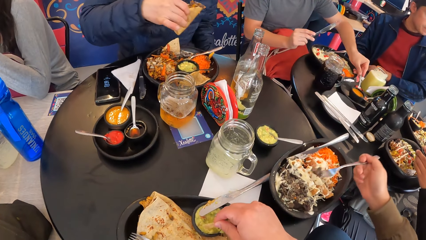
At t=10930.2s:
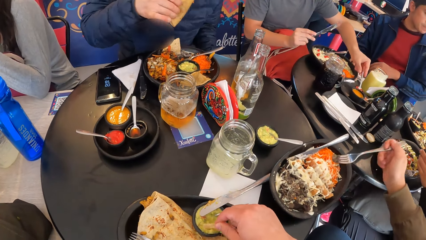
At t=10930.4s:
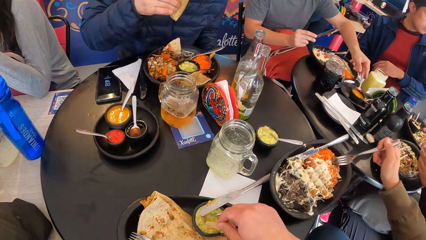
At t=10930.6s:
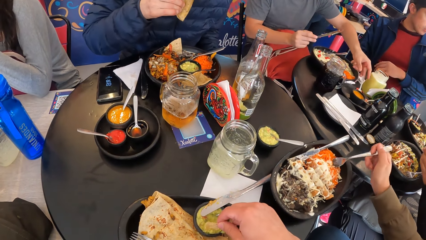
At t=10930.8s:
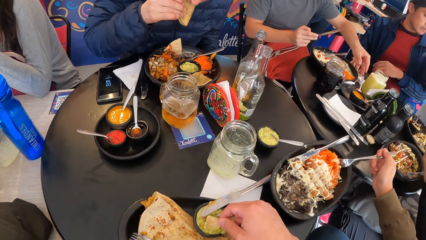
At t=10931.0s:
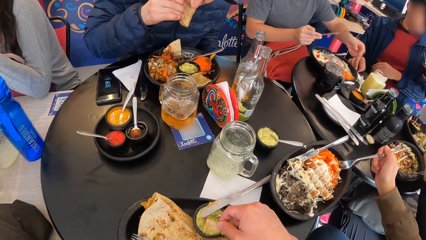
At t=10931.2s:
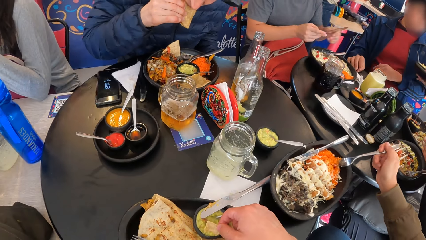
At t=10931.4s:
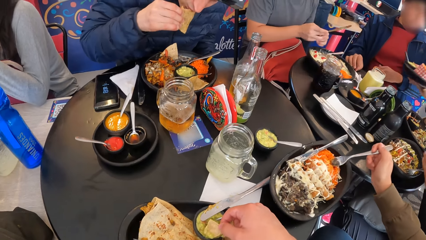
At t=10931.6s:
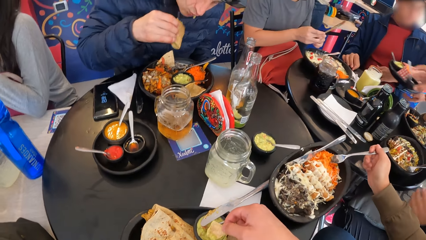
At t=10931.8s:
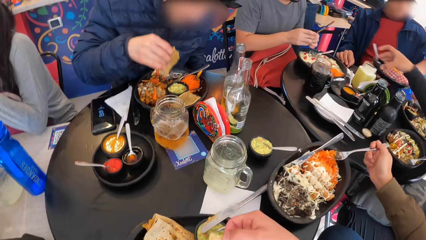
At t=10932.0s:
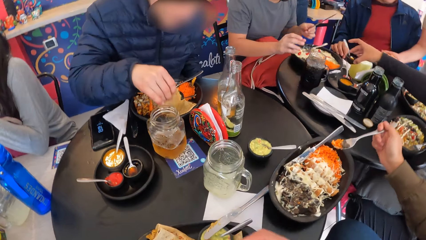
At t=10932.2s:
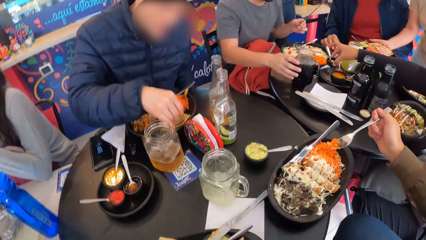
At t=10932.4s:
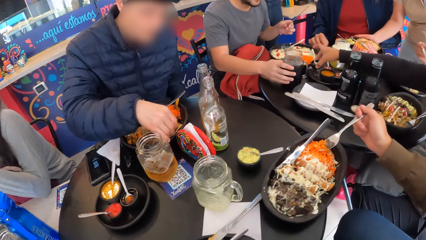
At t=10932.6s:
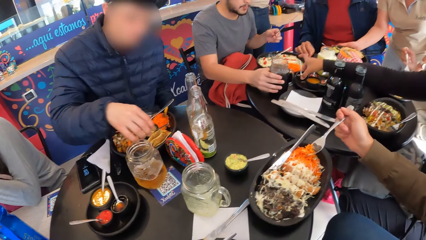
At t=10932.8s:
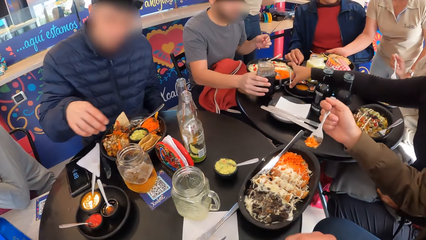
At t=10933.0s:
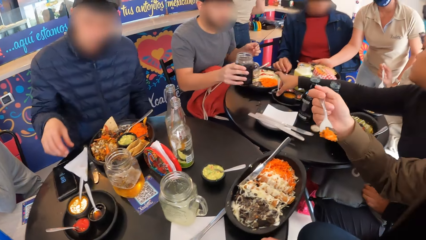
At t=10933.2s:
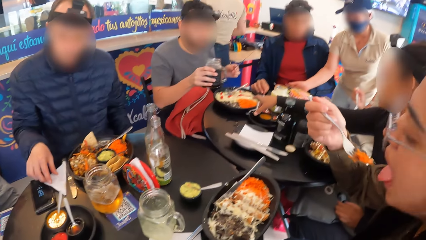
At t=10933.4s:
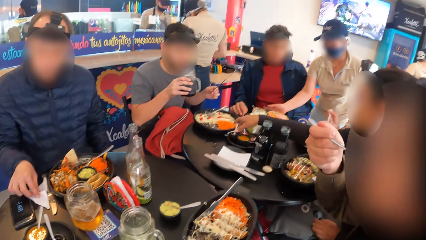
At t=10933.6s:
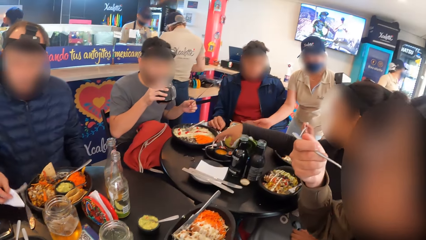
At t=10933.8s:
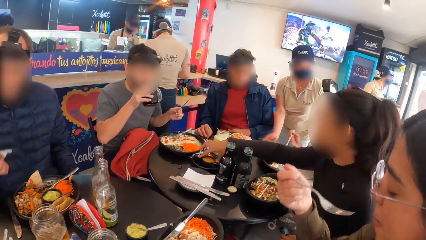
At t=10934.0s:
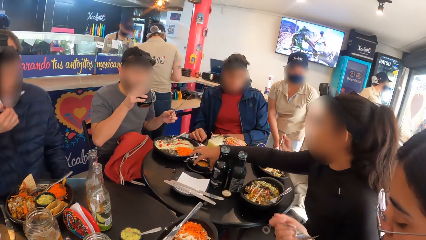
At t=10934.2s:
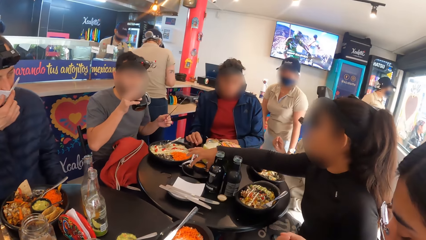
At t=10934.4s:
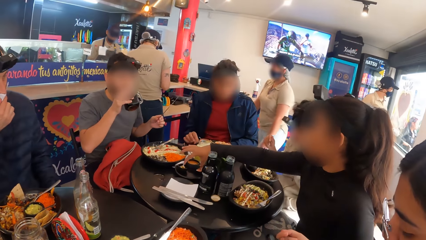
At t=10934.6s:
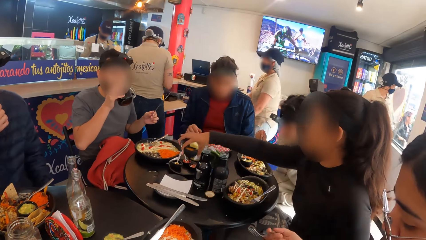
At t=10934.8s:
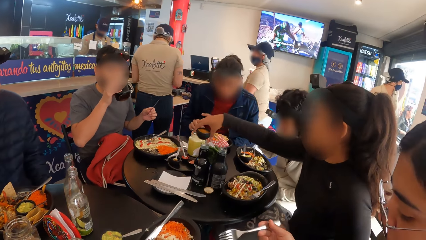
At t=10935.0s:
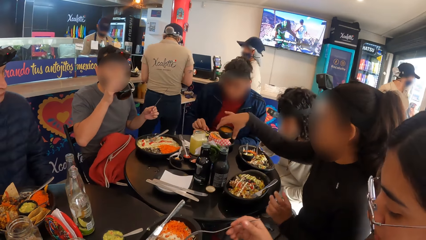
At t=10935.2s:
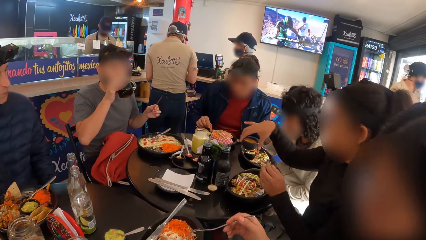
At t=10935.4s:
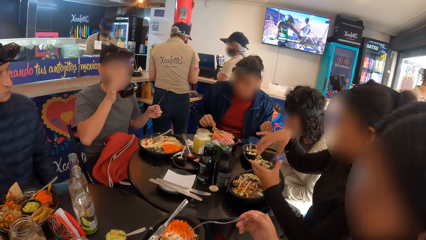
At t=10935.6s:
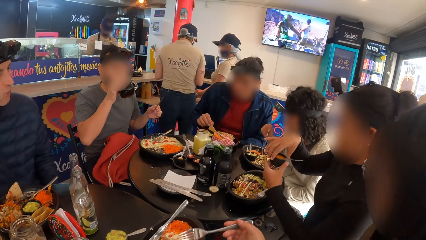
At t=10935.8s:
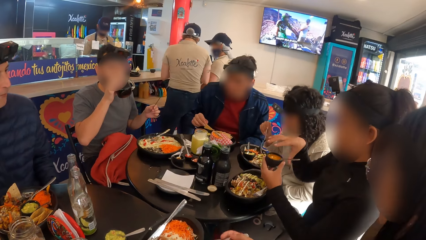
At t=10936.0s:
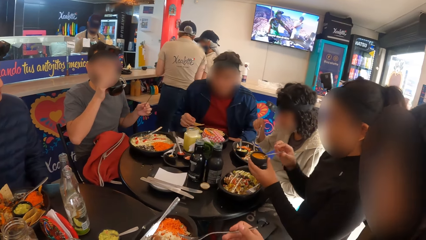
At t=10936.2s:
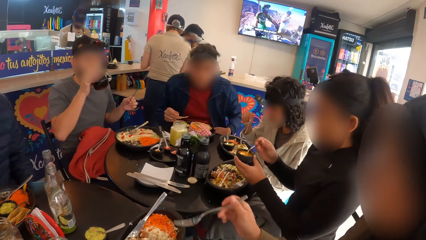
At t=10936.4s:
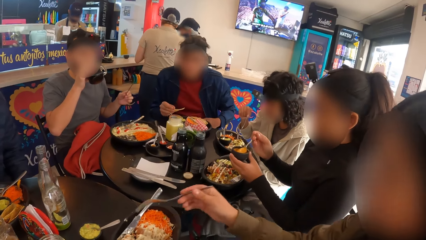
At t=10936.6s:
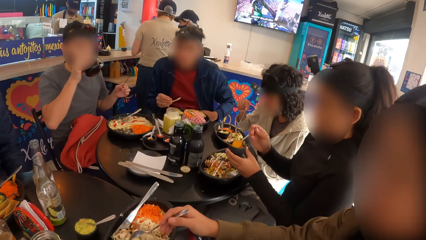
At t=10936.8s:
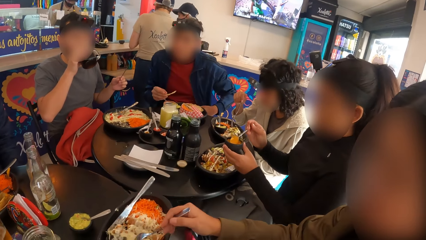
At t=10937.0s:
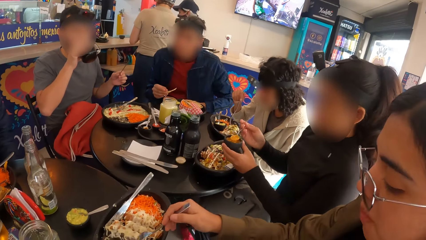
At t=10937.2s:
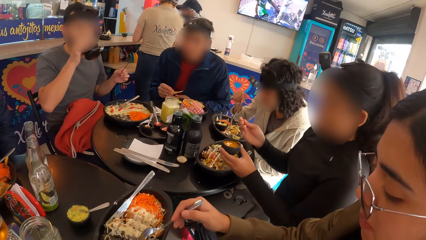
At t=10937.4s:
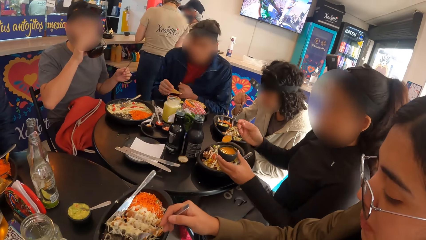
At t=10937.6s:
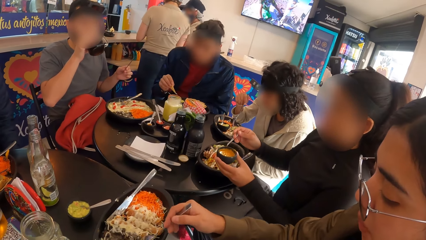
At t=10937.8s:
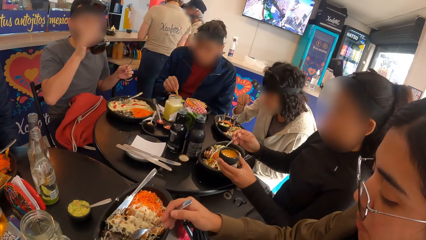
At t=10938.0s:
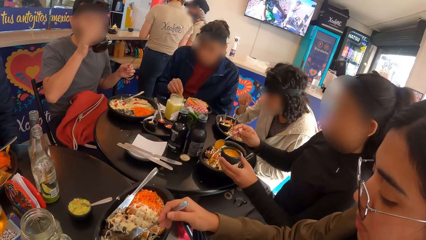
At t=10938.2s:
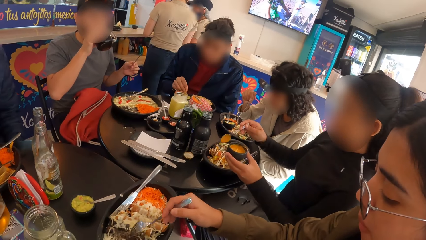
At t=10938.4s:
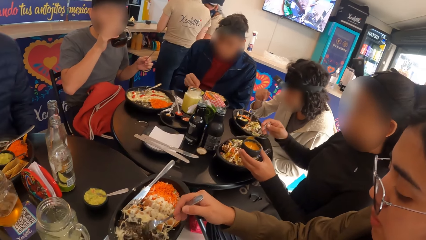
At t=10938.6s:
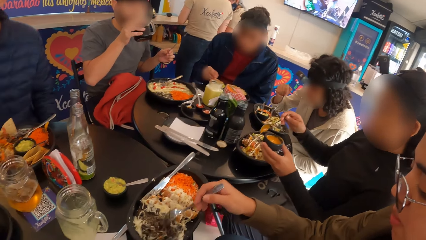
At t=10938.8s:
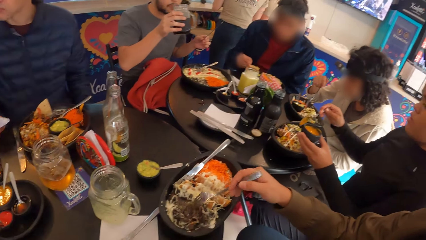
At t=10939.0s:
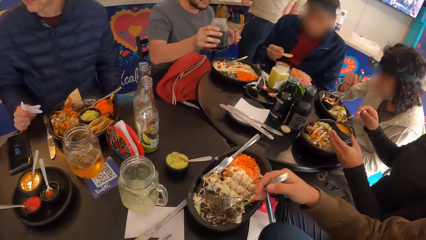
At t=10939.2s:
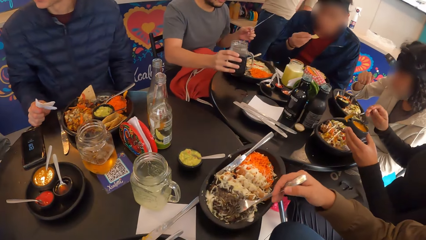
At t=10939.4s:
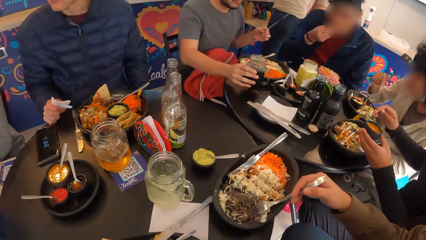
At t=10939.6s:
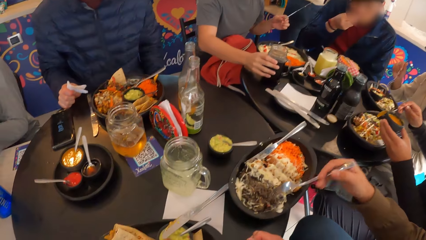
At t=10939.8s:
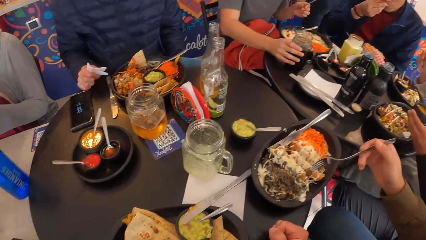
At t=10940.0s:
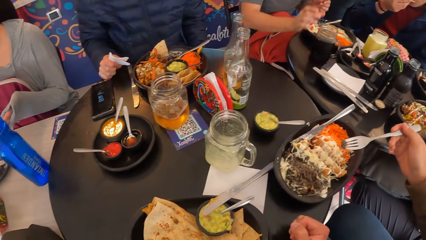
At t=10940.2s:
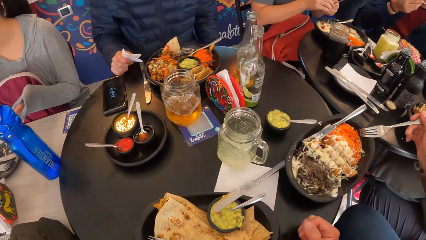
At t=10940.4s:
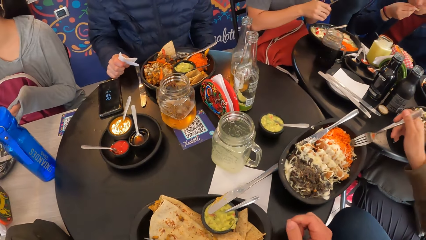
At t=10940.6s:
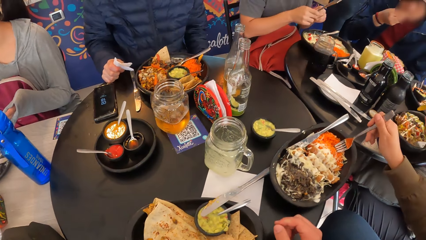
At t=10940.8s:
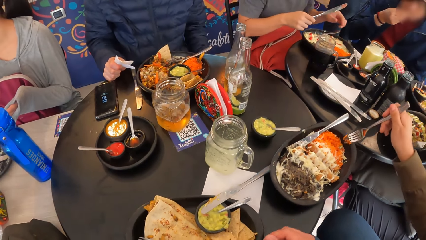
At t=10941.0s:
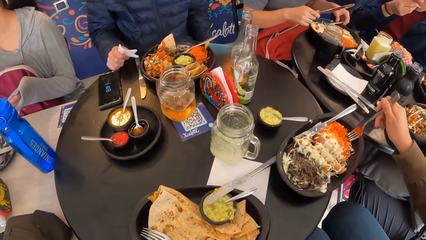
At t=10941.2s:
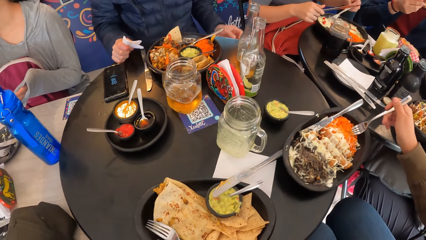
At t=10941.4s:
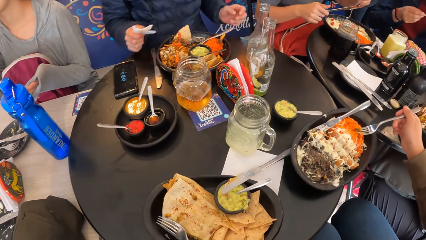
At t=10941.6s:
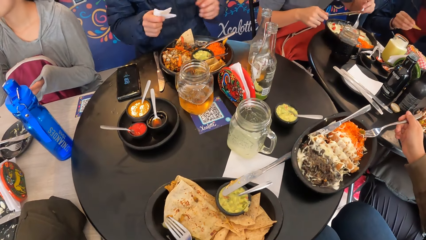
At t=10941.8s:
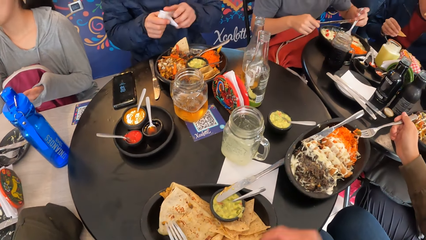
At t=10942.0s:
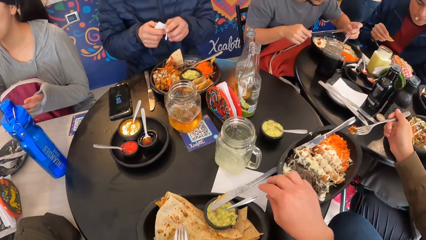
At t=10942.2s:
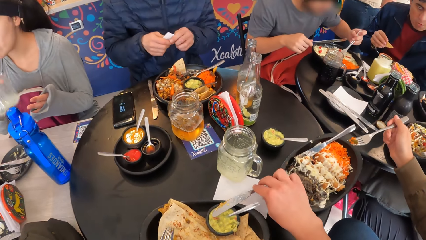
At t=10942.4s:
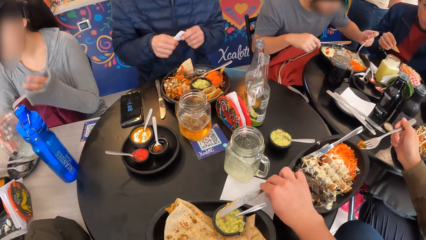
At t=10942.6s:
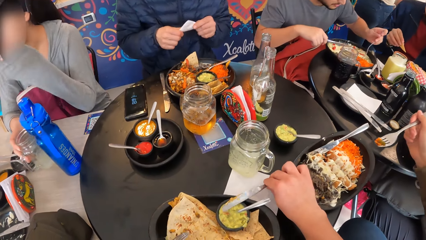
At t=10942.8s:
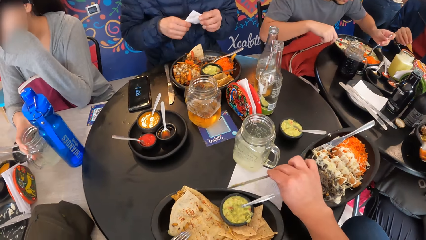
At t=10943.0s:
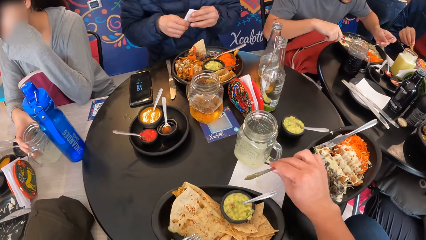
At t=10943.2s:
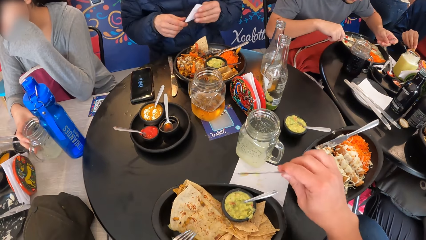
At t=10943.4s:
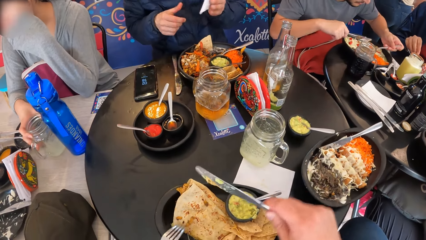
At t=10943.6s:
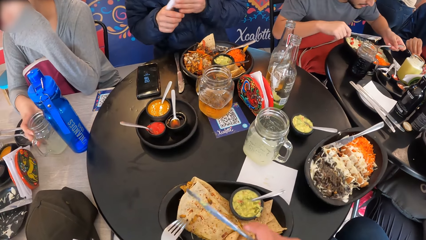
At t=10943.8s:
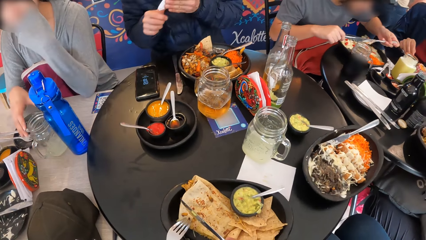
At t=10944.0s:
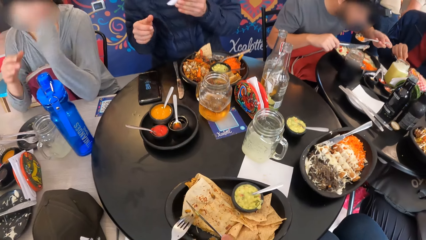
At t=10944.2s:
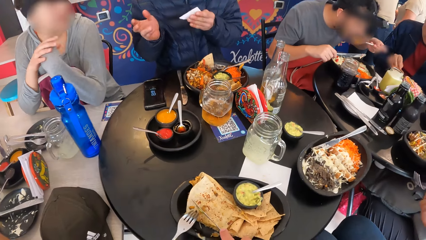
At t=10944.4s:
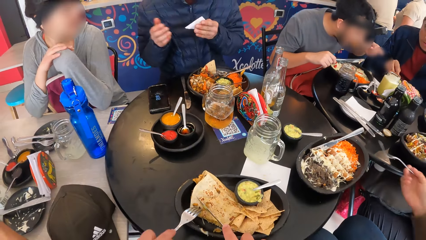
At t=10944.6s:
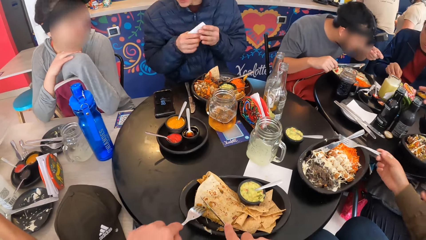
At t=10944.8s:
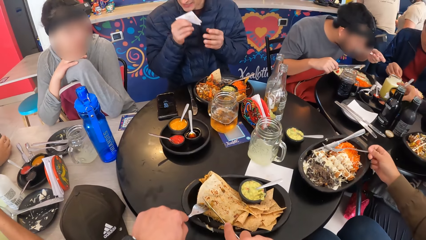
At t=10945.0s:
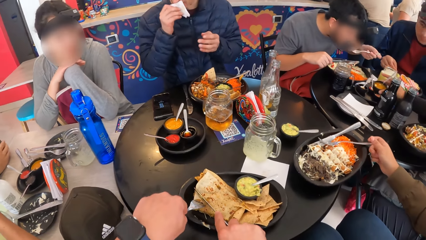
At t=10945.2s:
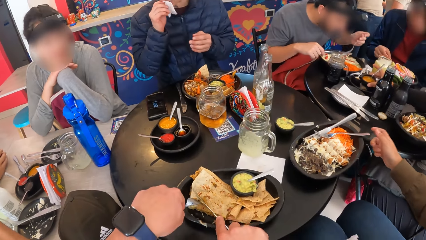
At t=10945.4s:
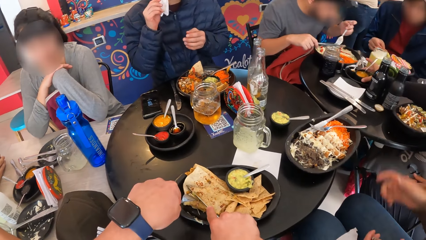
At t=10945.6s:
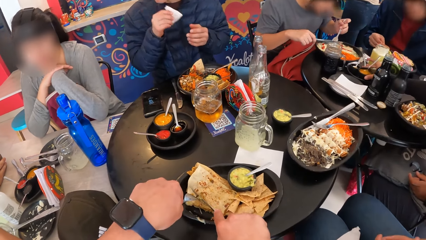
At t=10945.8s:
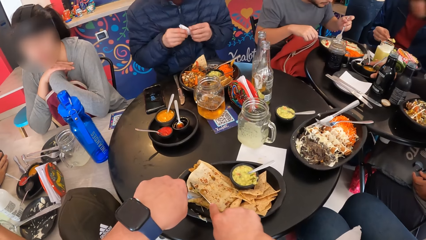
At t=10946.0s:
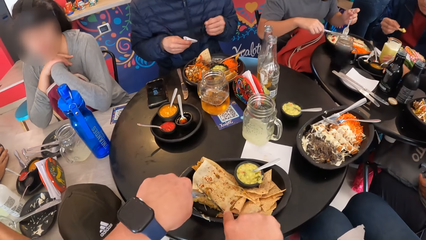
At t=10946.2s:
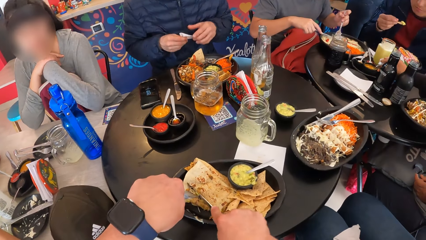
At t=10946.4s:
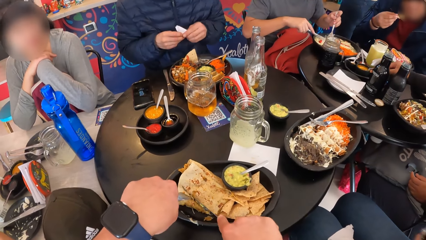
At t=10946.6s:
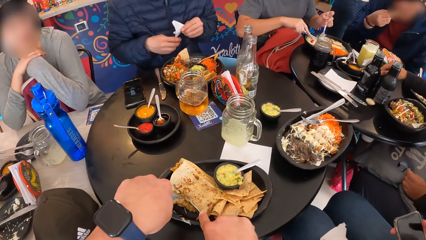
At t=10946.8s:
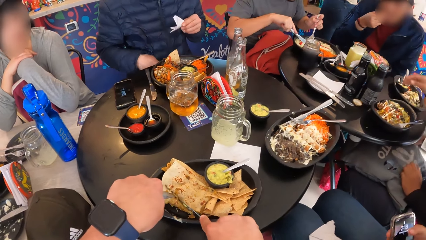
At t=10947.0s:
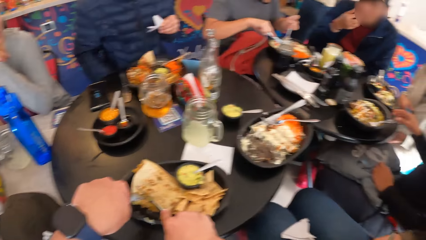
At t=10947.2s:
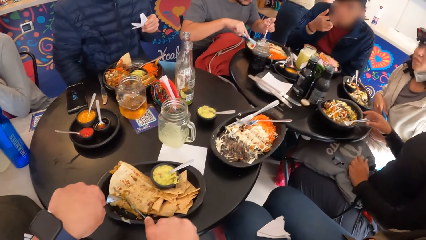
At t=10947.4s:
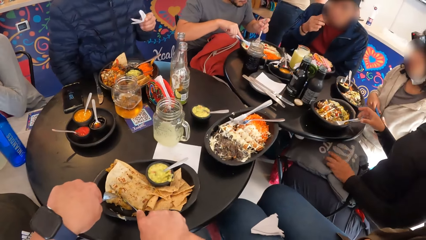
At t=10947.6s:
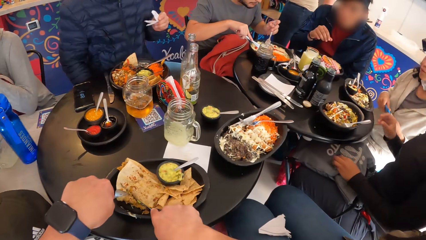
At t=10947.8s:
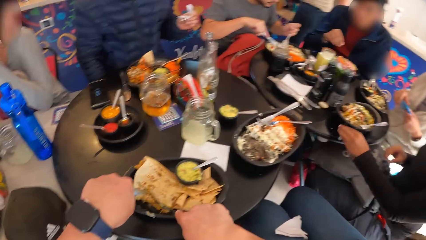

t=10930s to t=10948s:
A man drops the spoon in his left hand in the ketchup container on the plate on the table and passes the knife from his right hand to his left hand. A woman drops a container of cream in her right hand on the table. The man picks up a glass mug of drink from the table with his right hand and drinks from the glass mug of drink in his right hand. The woman picks up the container of cream from the table with her right hand. Another man picks up a snack from a plate of meal on the table with his right hand. The woman passes the container of cream from her right hand to her left hand, holds the spoon in the container of cream in her left hand with her right hand, and scoops cream from the container of cream in her left hand with the spoon in her right hand. The first man drops the glass mug of drink in his right hand on the table, passes the knife from his left hand to his right hand, eats from the plate of meal on the table with the cutleries in his hands, and eats from the plate of meal with the cutleries in his hands. A third man passes a tissue paper from his right hand to his left hand. The camera wearer picks up the knife. Another woman drops the glass mug of drink on the table with her right hand and touches her face with her left hand. The camera wearer cuts a snack from the plate of snack with the cutleries in his hands. The third man cleans his right hand with the tissue paper in his left hand and interacts with the other woman. The third man passes the tissue paper from his left hand to his right hand, cleans his mouth with the tissue paper in his right hand, and passes the tissue paper from his right hand to his left hand.
